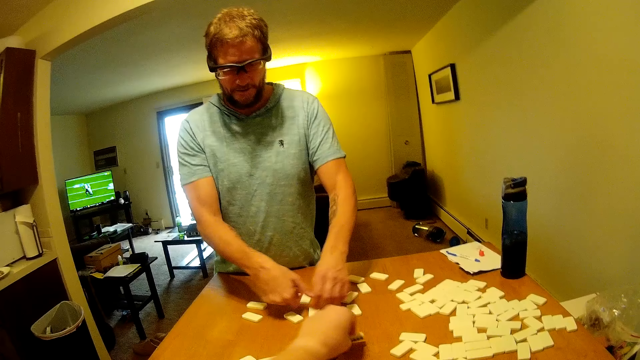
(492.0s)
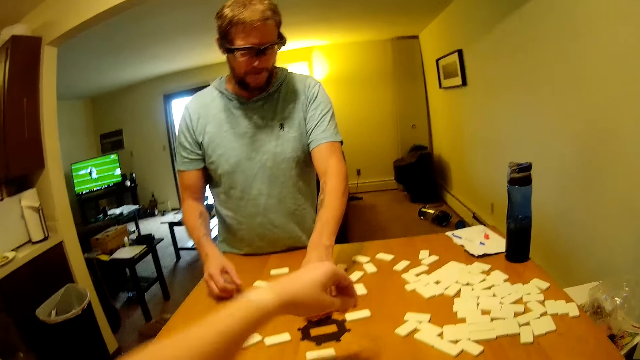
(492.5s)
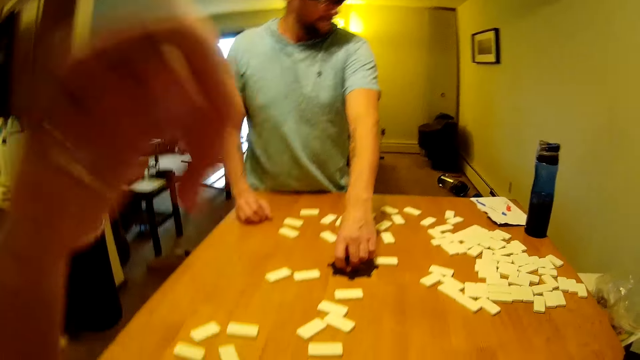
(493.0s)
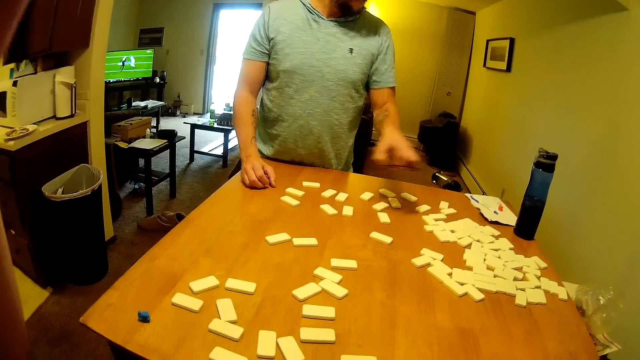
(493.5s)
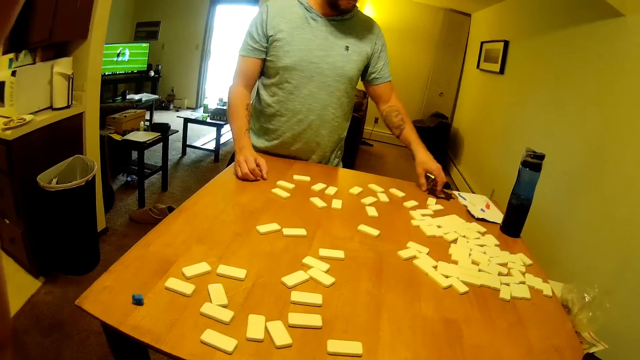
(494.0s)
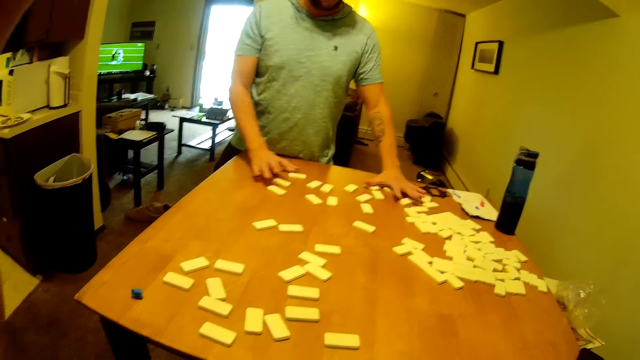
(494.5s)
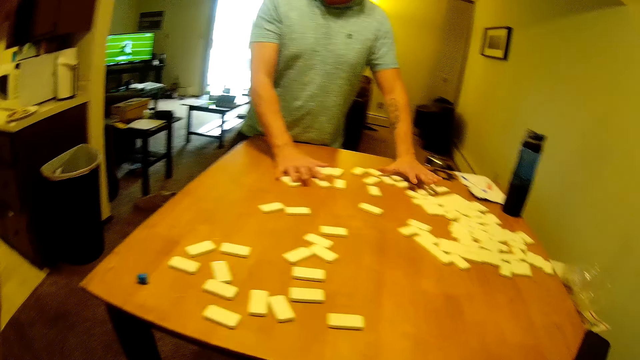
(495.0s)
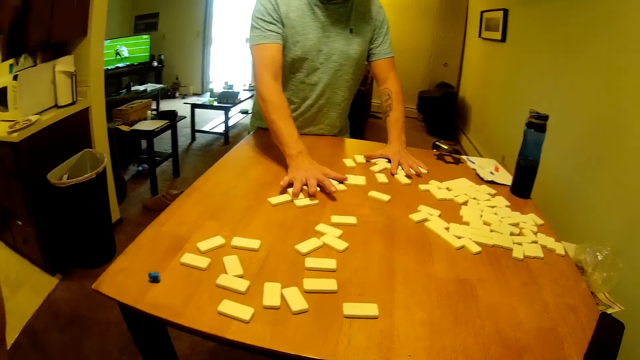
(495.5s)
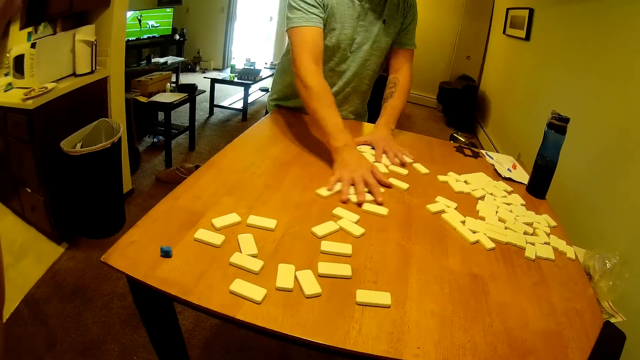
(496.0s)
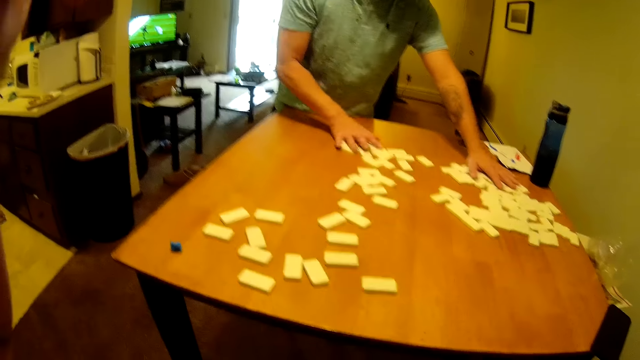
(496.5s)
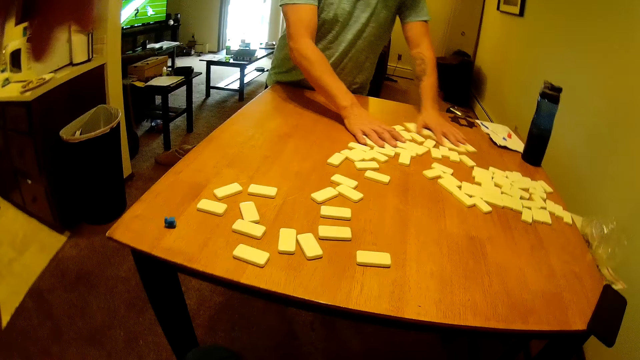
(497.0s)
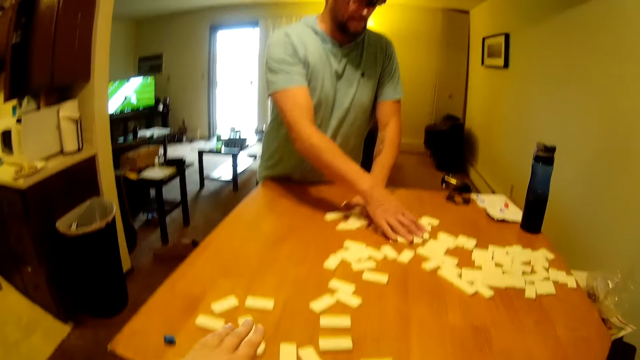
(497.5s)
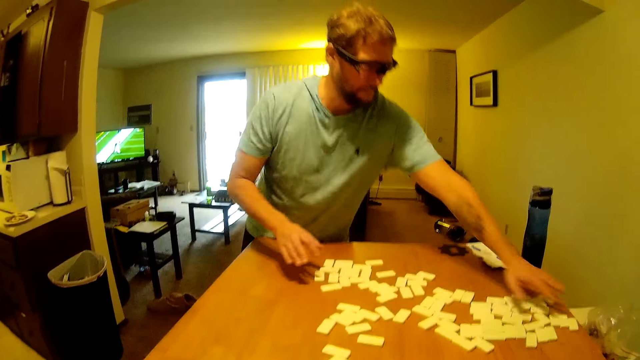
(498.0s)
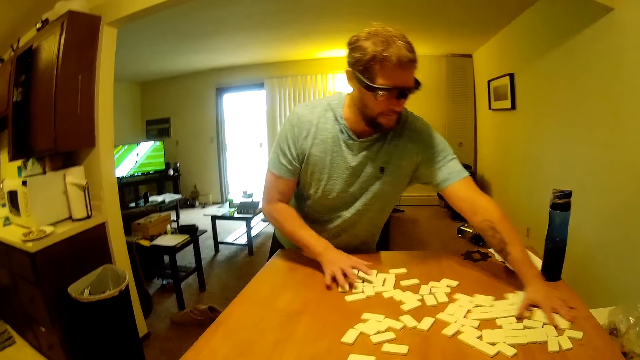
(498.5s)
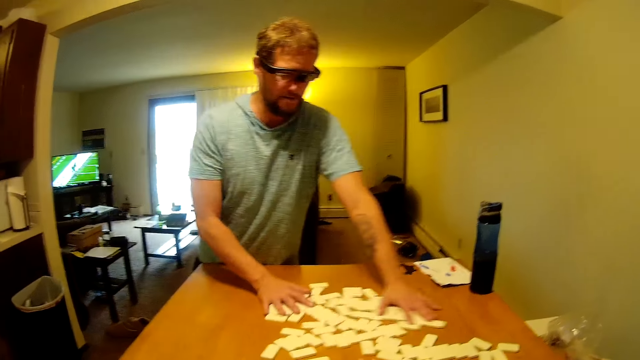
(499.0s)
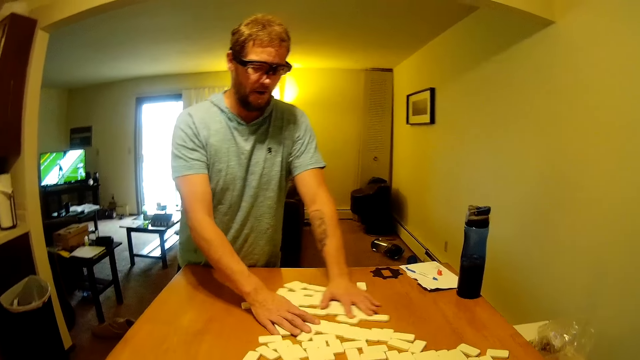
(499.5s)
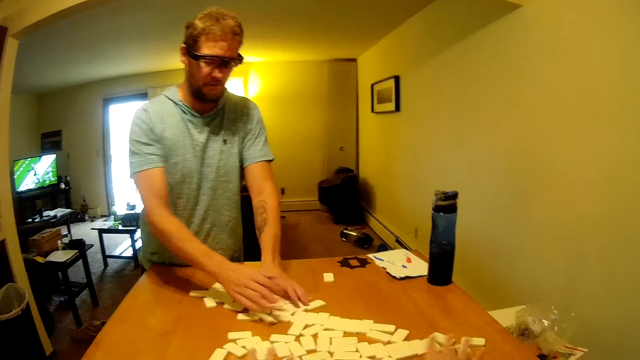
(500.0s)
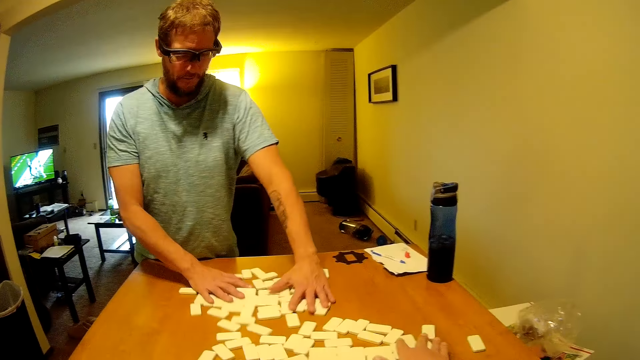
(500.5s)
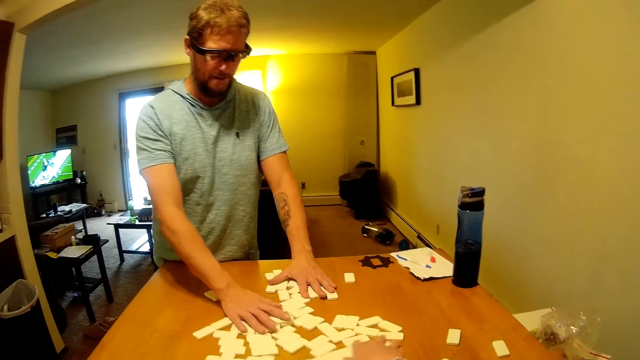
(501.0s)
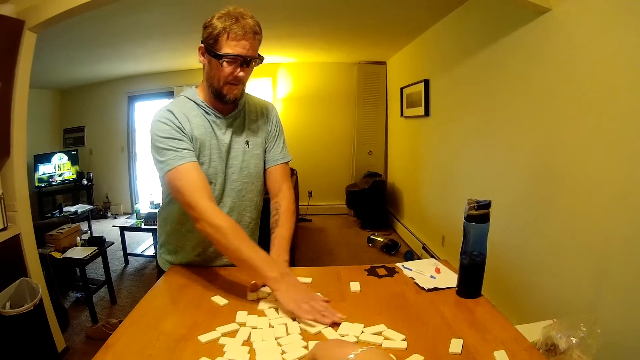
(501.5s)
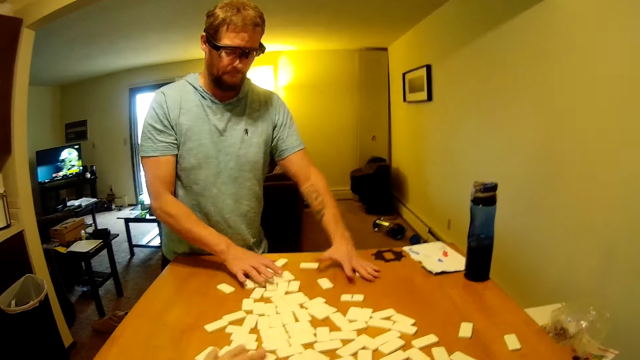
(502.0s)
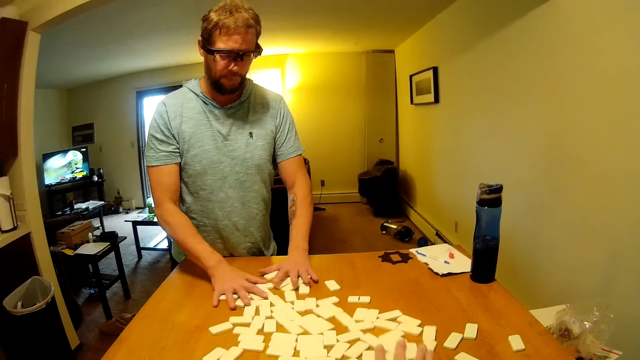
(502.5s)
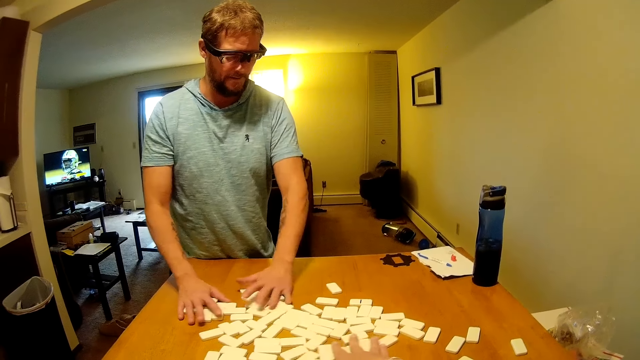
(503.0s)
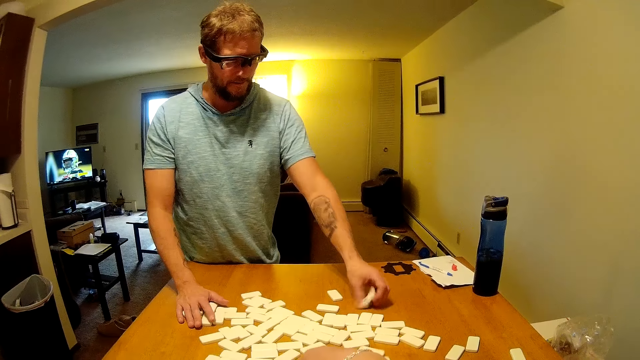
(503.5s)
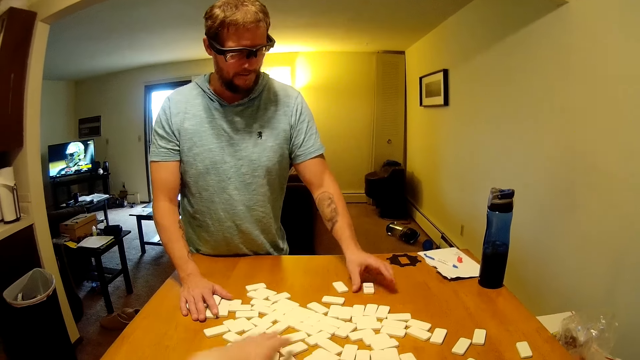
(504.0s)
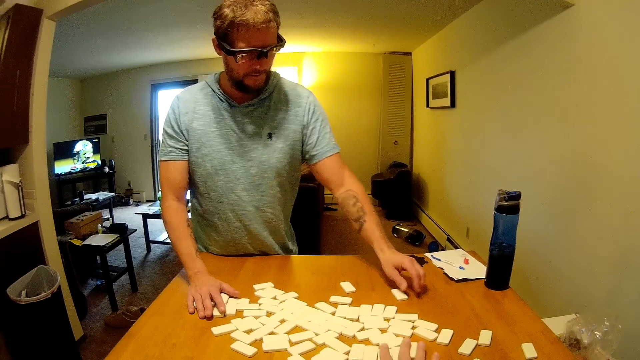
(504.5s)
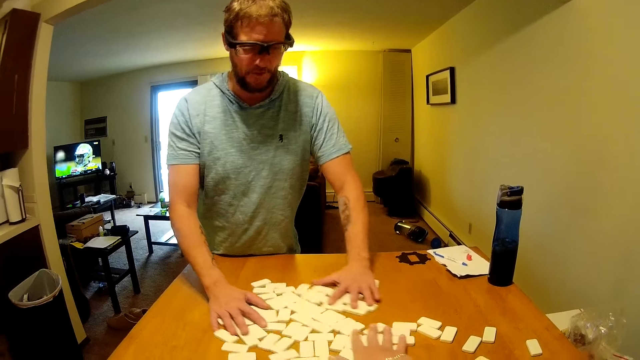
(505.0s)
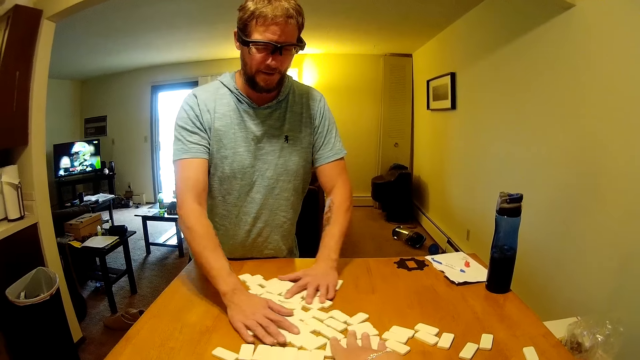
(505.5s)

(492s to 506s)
The camera wearer and a man shuffle the dominoes. The man shuffles the boards.

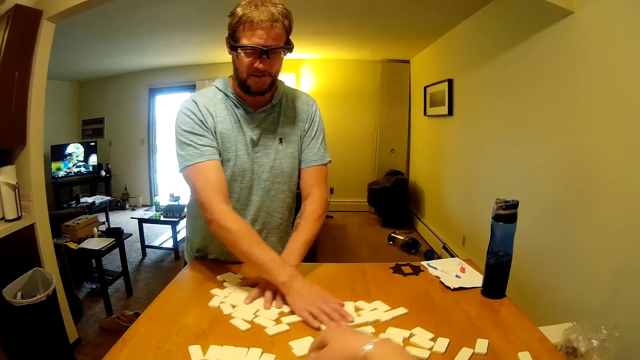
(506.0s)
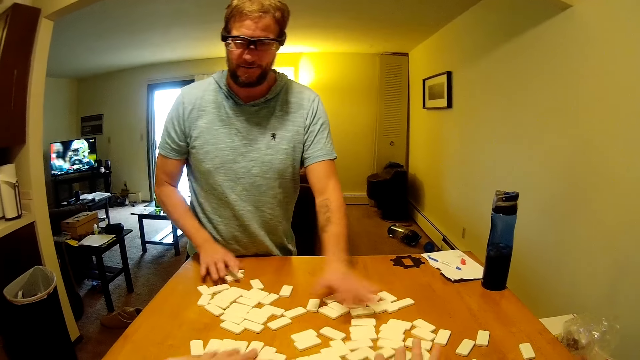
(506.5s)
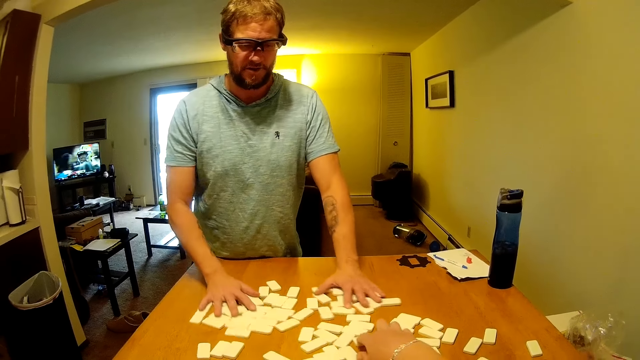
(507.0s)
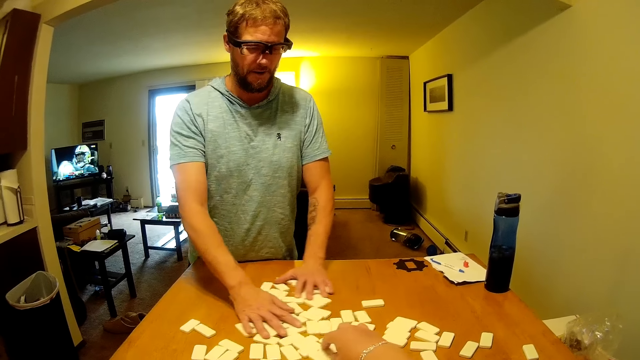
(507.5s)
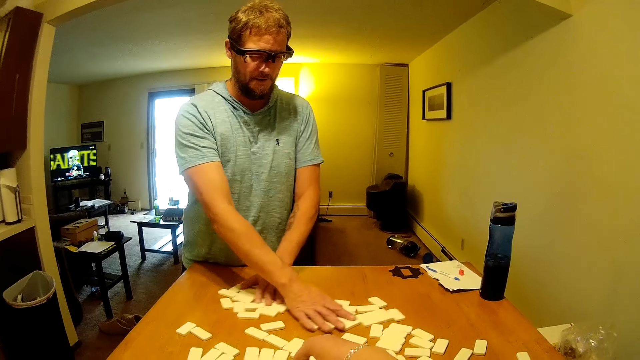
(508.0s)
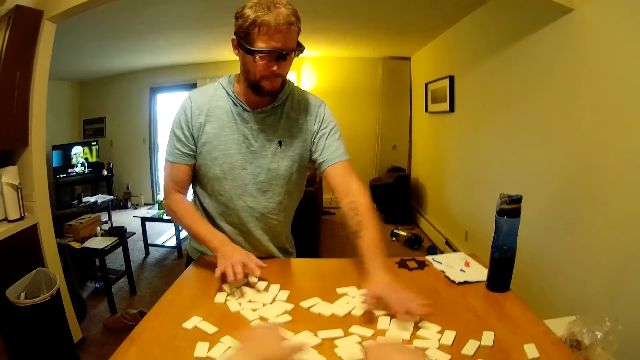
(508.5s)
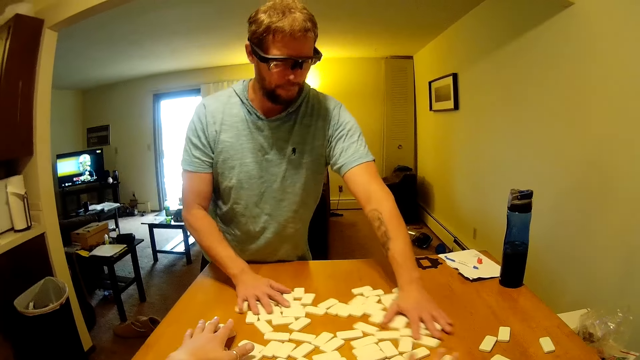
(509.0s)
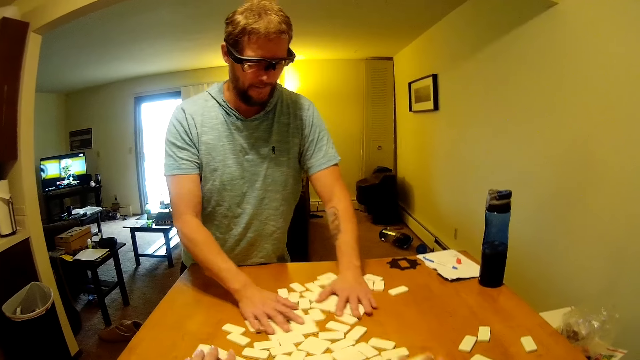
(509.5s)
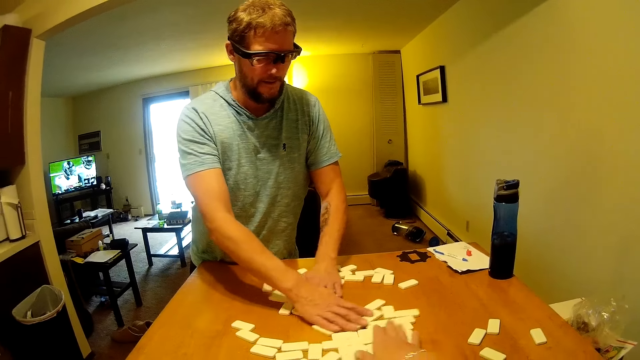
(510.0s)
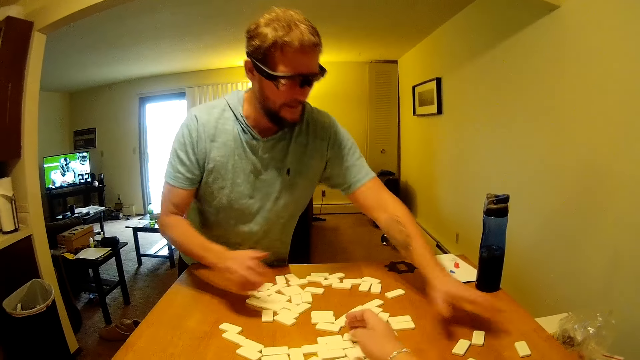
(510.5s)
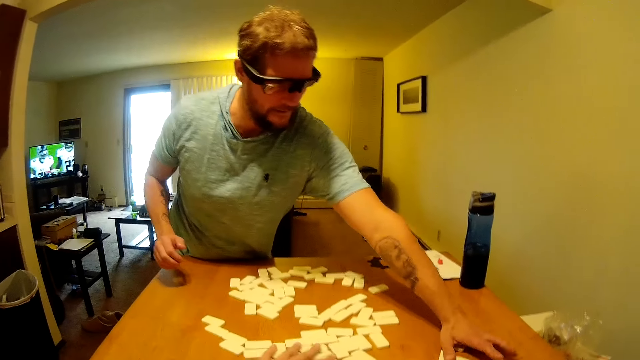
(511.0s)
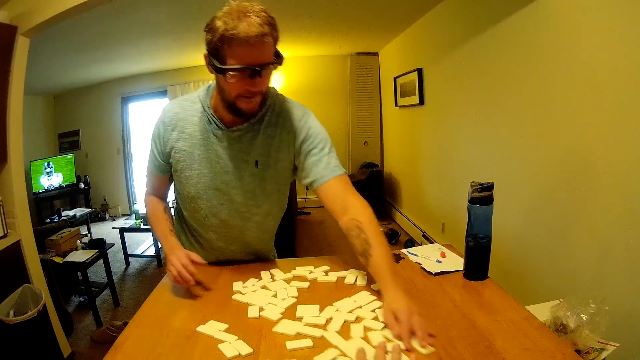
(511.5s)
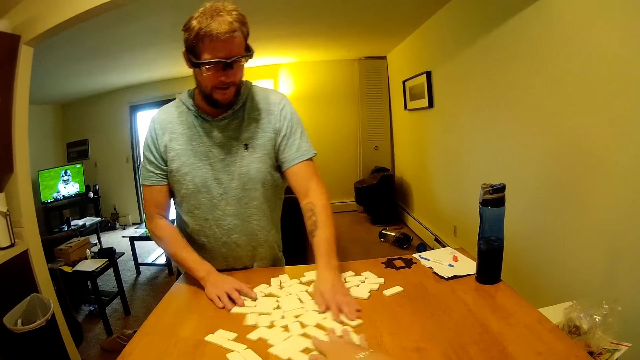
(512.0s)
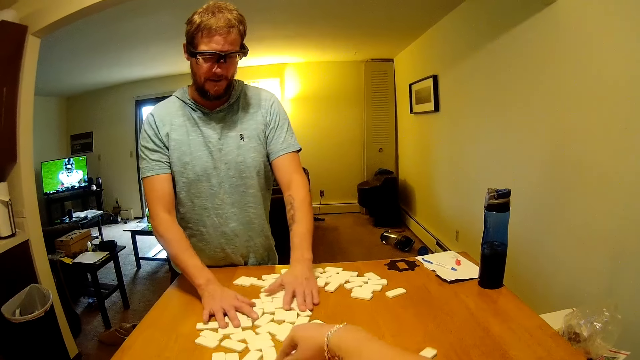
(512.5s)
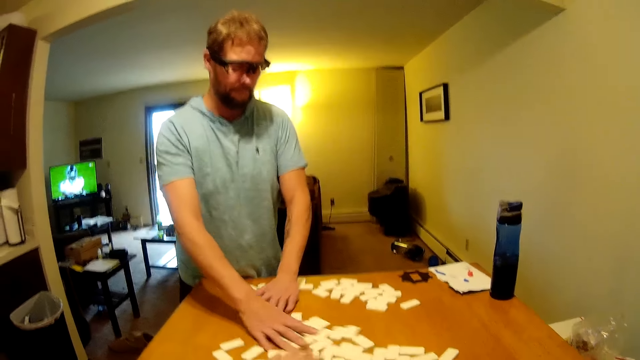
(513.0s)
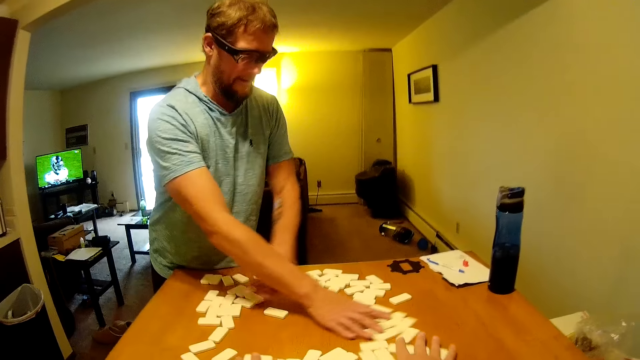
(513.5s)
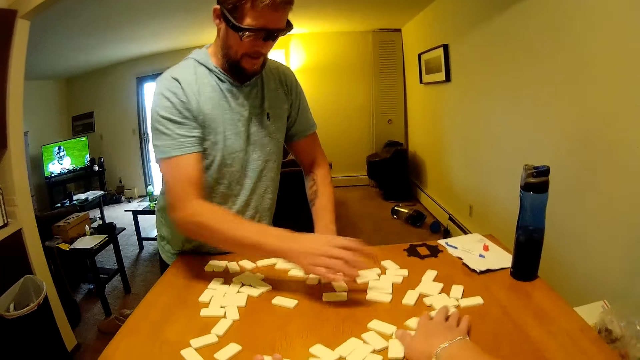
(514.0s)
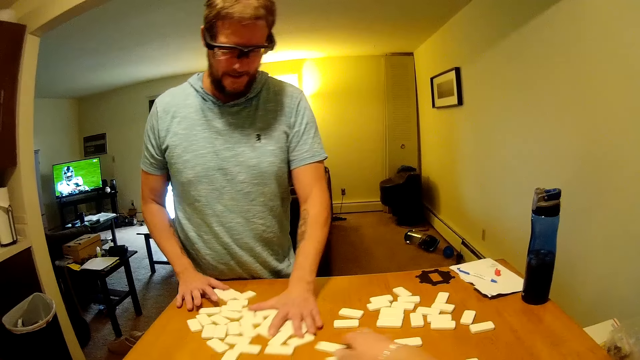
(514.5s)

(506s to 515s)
The camera wearer shuffles the boards.
